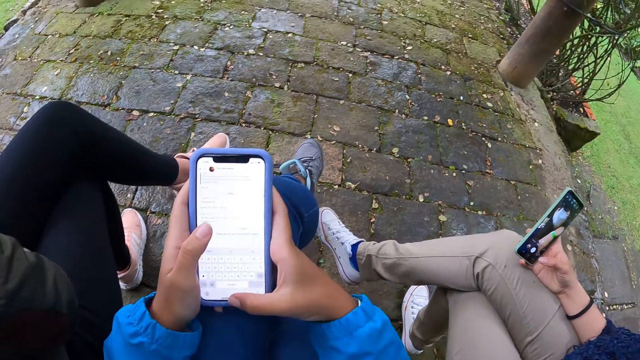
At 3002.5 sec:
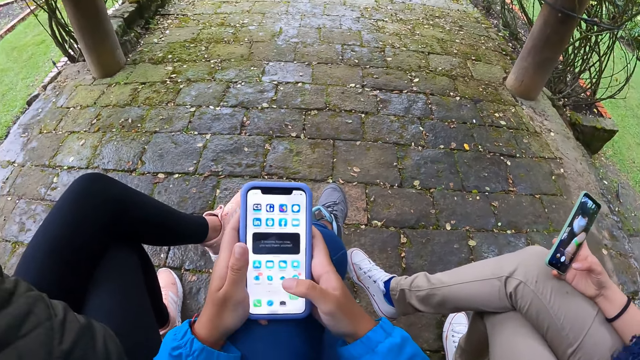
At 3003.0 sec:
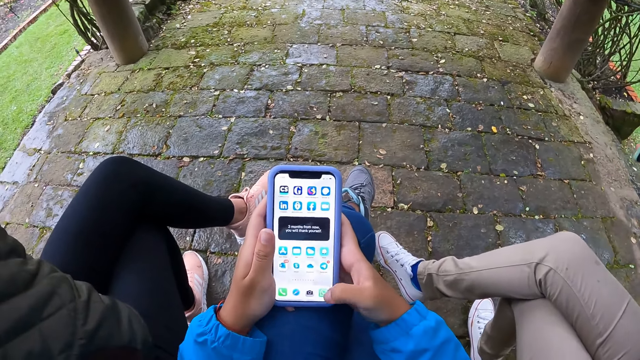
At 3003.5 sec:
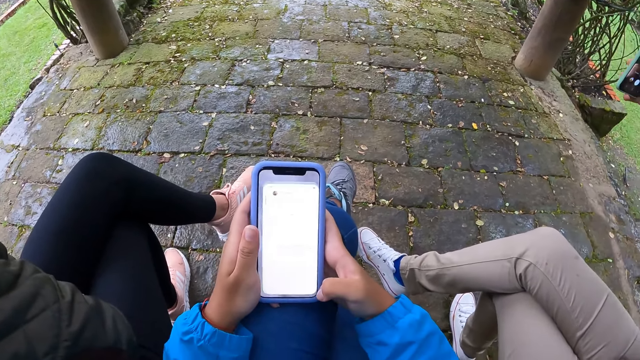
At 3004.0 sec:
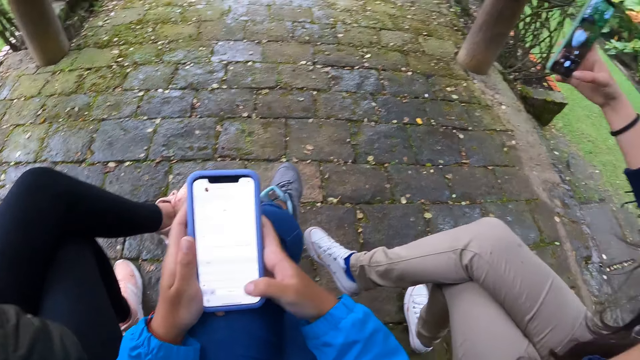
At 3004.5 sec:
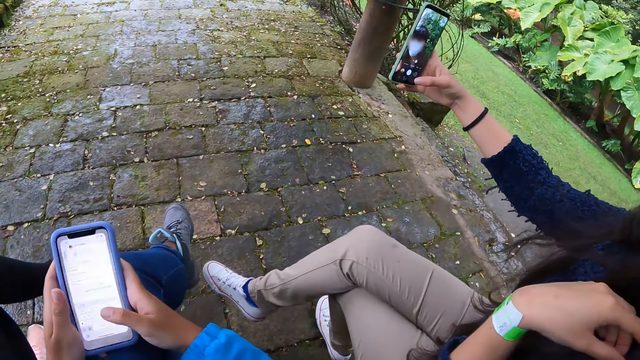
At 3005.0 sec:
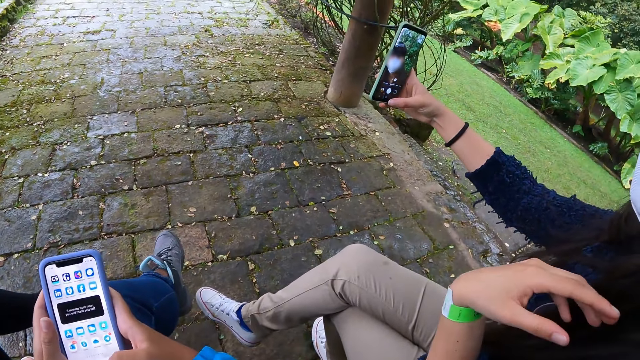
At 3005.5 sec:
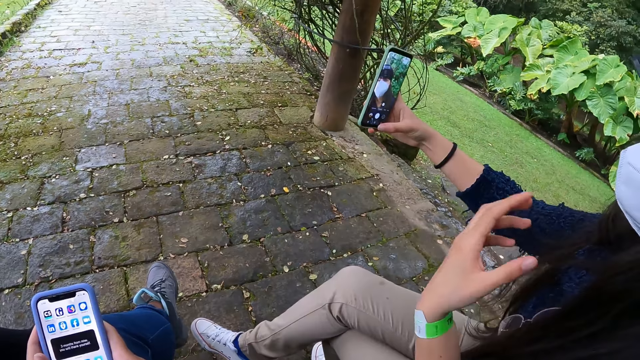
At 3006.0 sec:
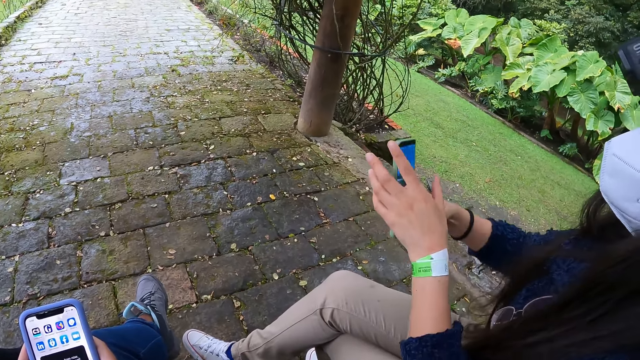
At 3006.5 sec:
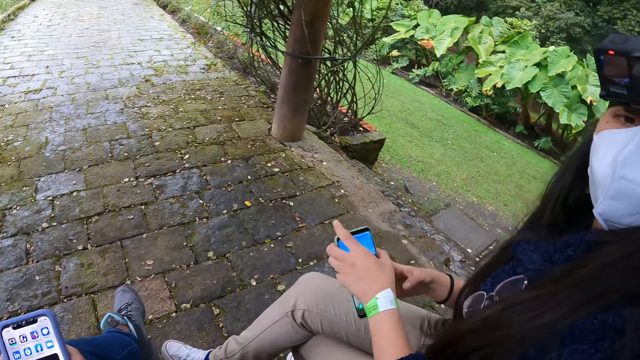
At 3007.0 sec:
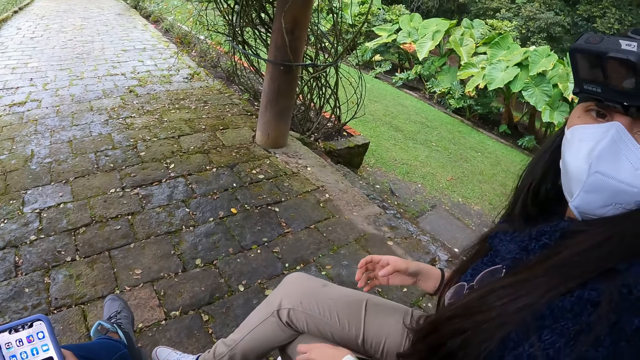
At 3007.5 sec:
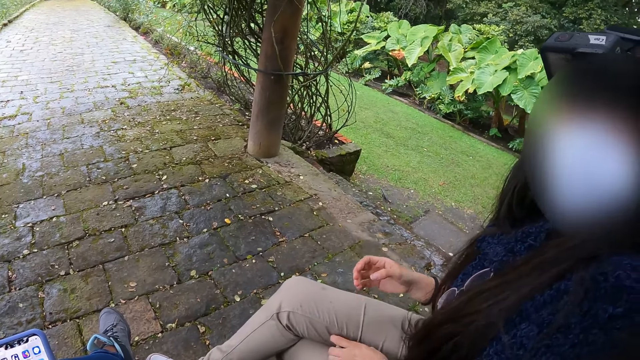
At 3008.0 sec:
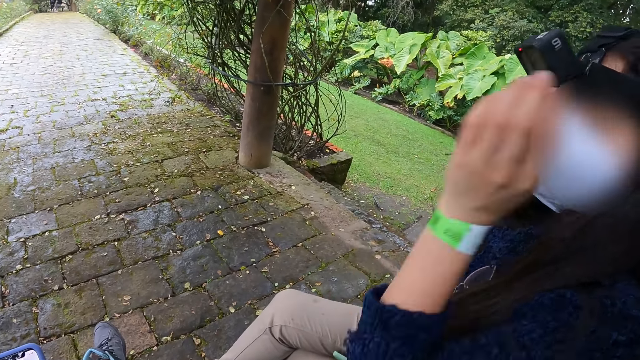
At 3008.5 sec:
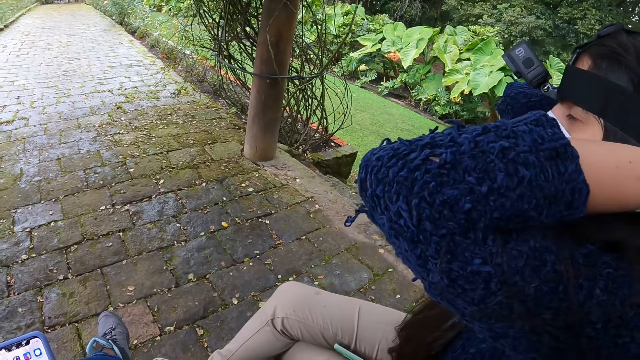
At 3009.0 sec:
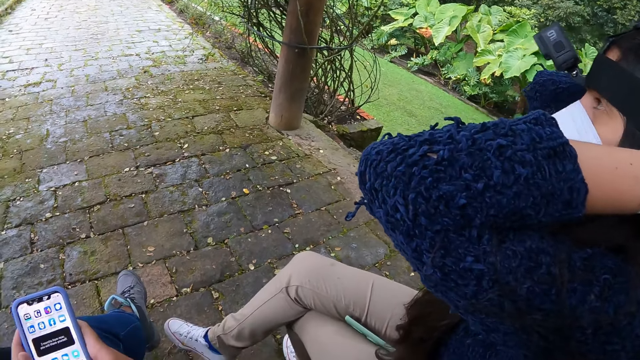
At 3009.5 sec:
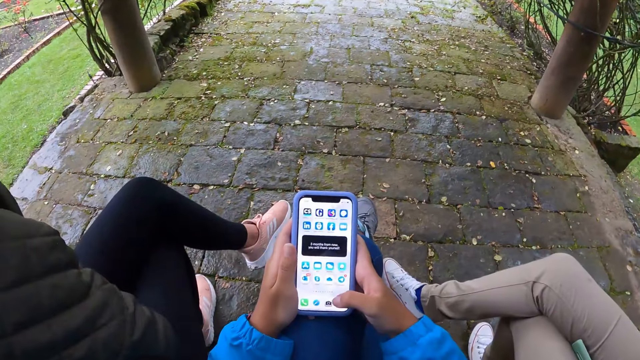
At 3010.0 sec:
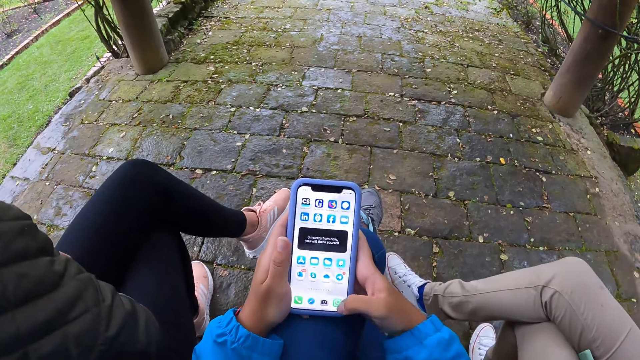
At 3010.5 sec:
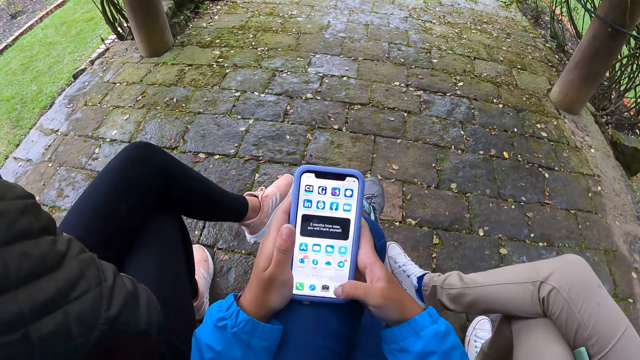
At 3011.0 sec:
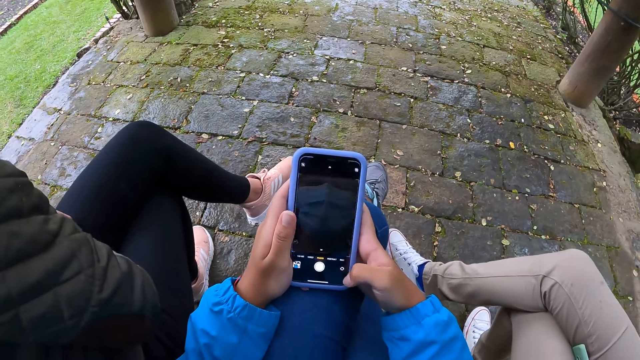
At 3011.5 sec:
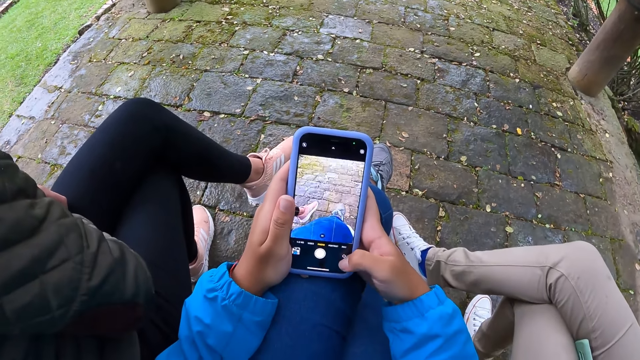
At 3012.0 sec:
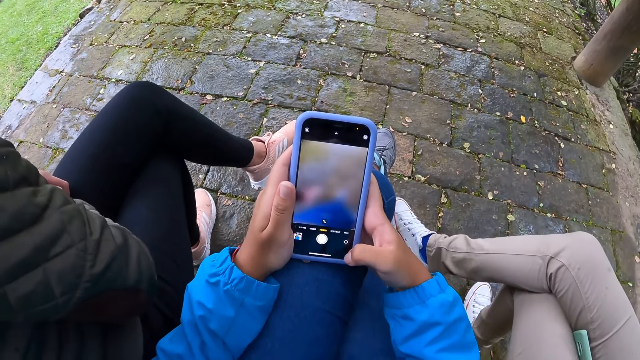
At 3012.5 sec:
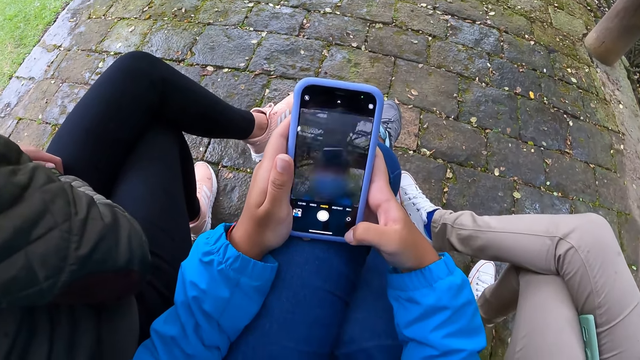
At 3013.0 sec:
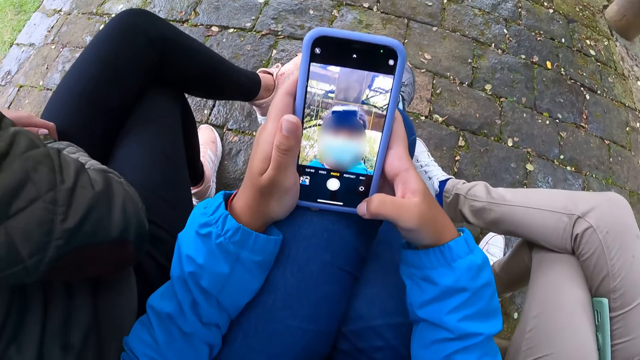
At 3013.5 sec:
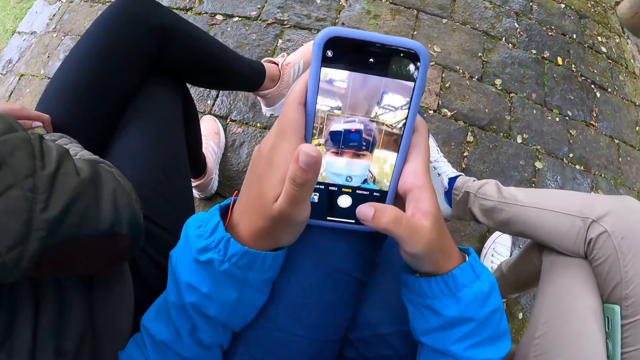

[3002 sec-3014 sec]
A woman raises the phone in her right hand. The woman views her face with the phone's front camera. The woman takes a selfie. The woman passes the phone to her left hand. The woman holds the phone with her left hand. The woman drops the phone on a chair with her left hand. The woman adjusts her hair with both hands. The woman holds her head. The camera wearer opens the phone camera with her right hand. She operates the phone. She checks out her face with the phone camera.

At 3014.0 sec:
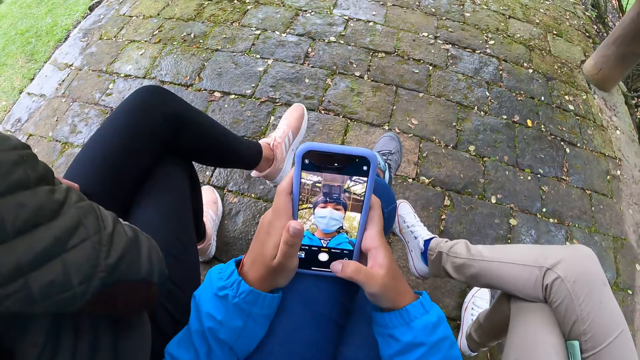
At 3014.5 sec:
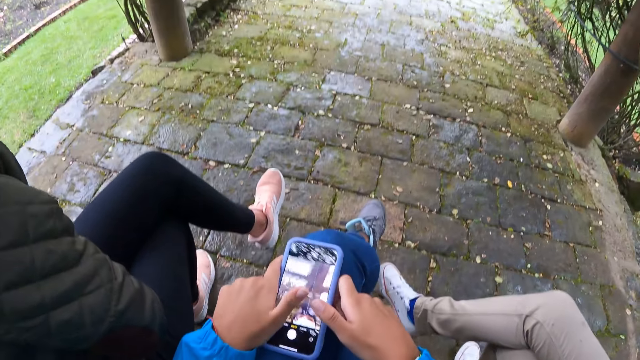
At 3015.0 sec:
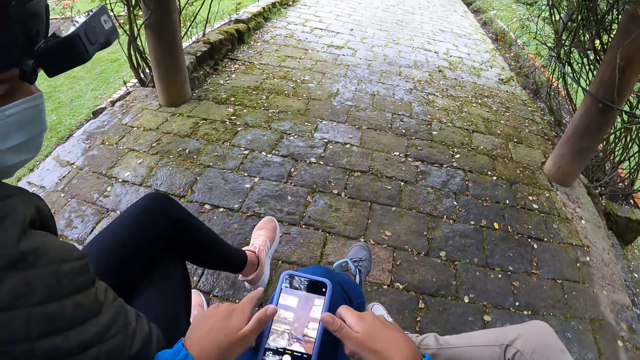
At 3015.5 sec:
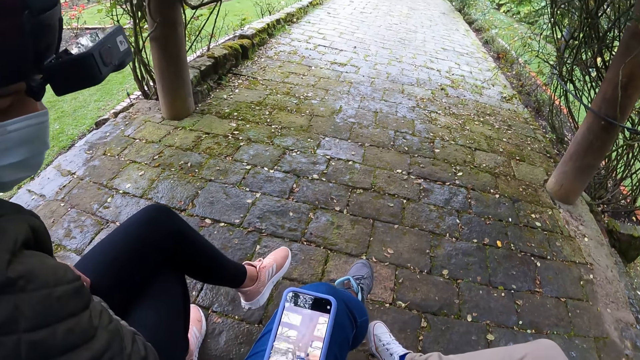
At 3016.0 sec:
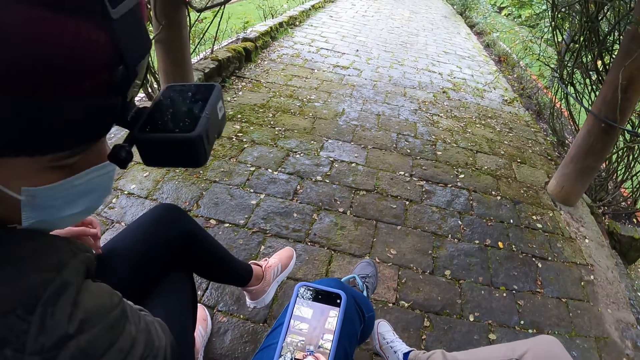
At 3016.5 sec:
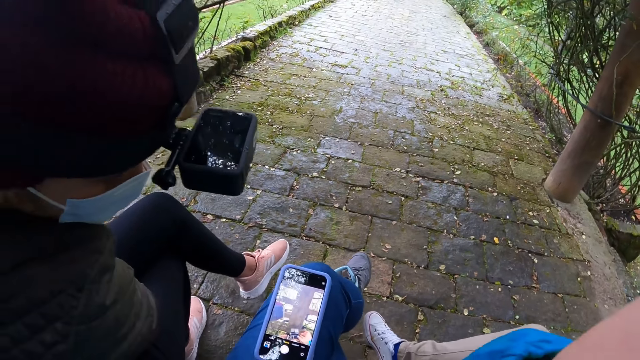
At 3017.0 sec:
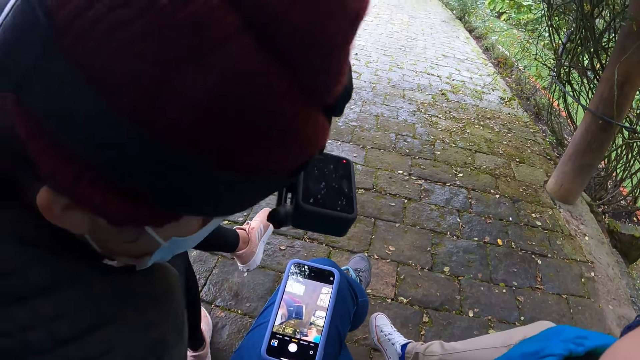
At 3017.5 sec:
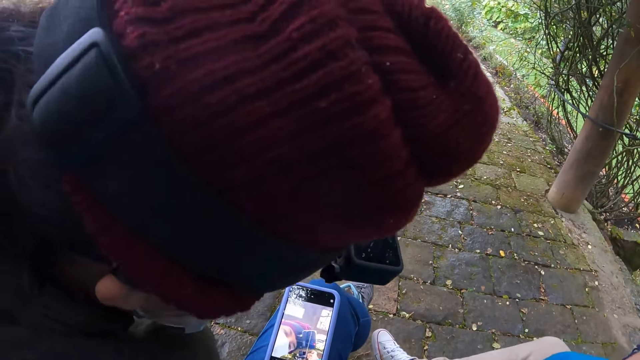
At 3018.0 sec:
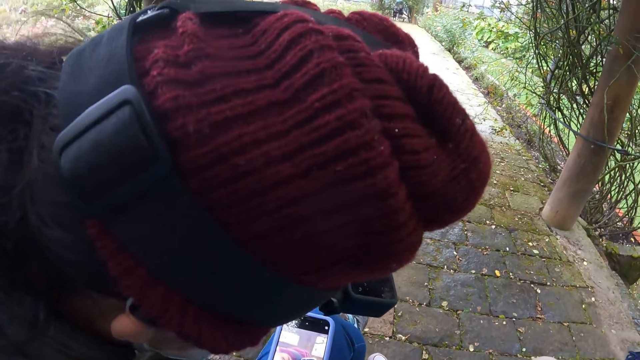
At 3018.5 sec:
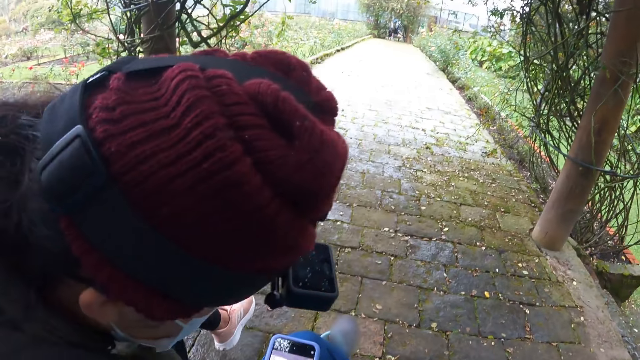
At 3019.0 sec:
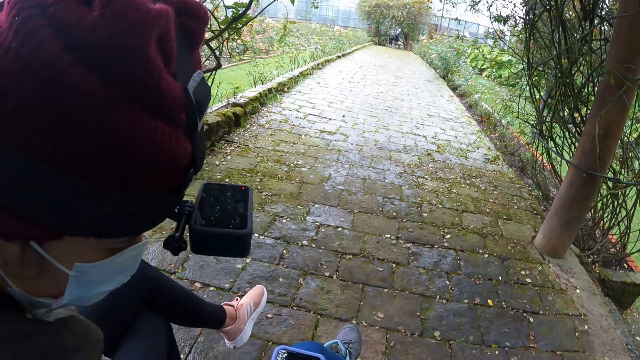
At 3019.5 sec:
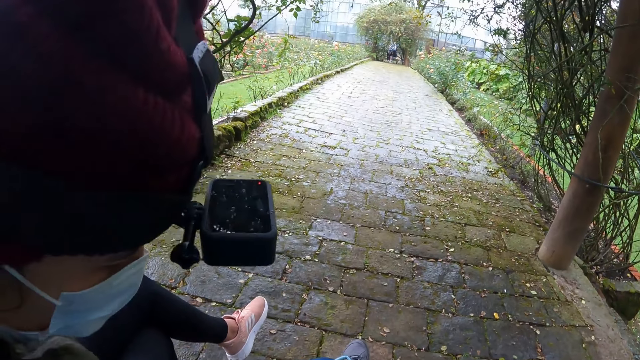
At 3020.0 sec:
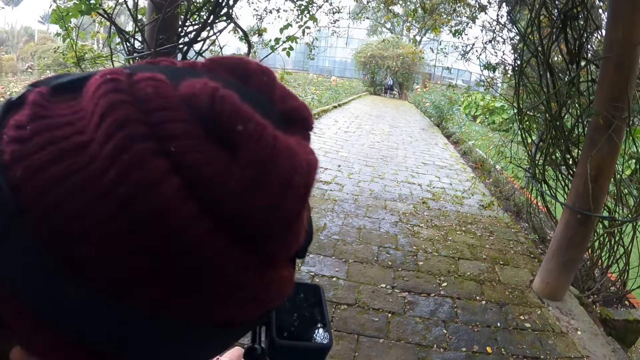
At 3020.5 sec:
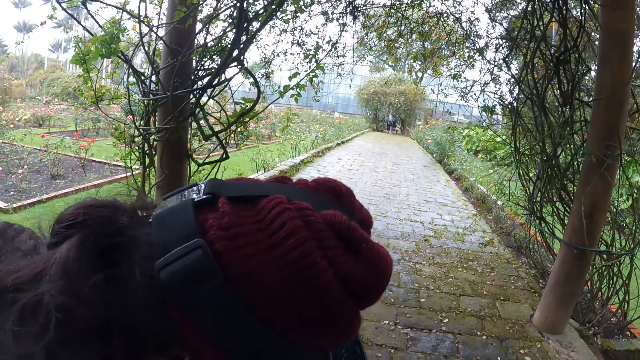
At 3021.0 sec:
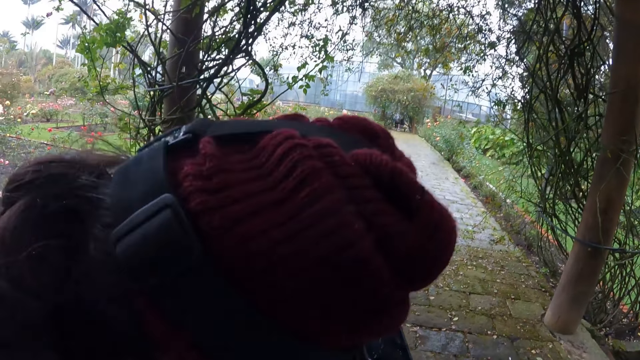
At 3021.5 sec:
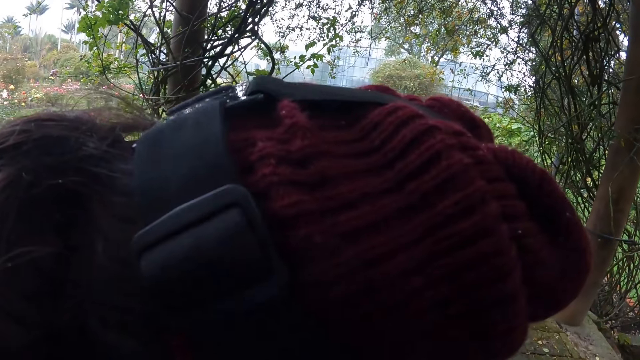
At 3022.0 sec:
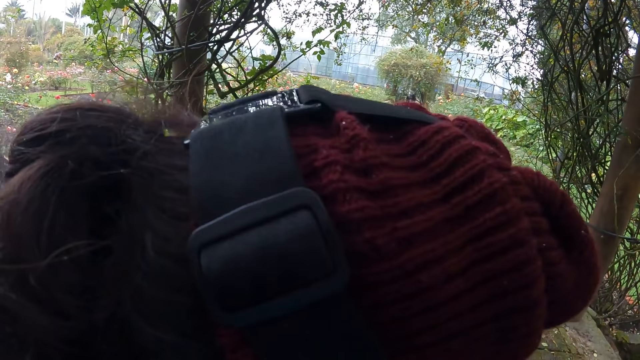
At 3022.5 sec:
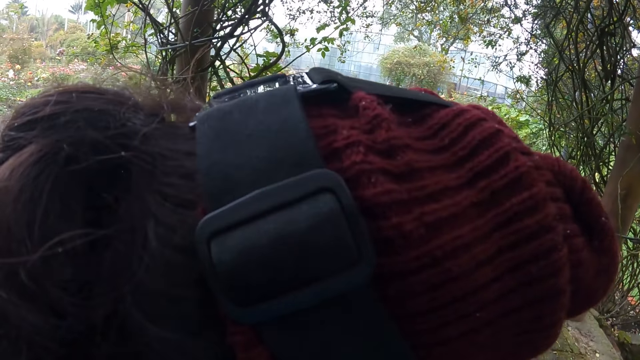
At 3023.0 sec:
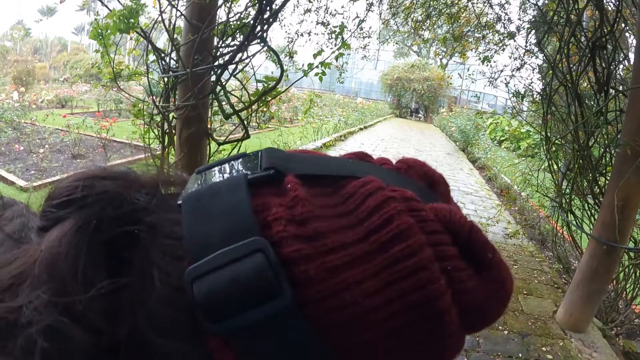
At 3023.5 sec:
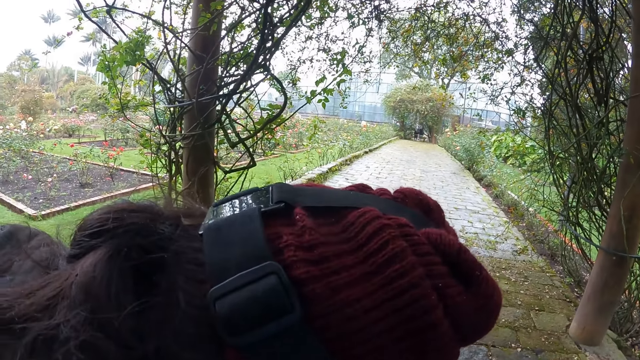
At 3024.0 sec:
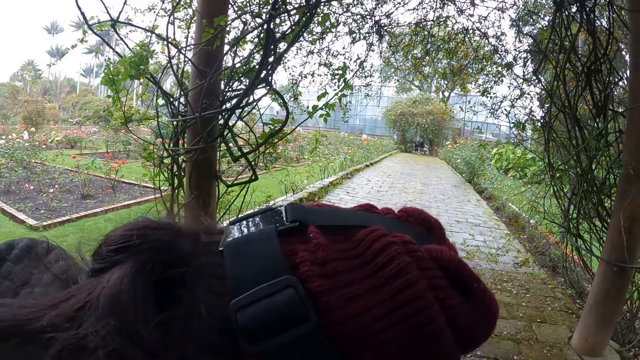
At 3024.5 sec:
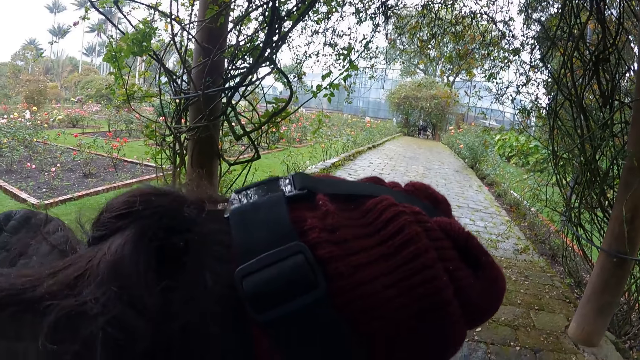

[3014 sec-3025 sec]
The camera wearer drops the phone on her thigh with both hands. She takes a selfie. She lifts her hands. A woman bends her head towards the phone on the camera wearer's thigh. The woman looks at the camera wearer's phone.
